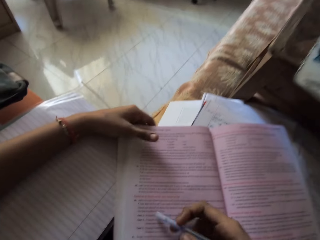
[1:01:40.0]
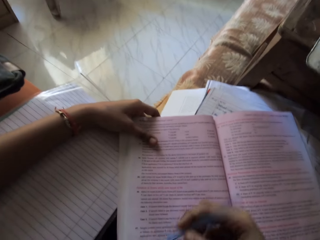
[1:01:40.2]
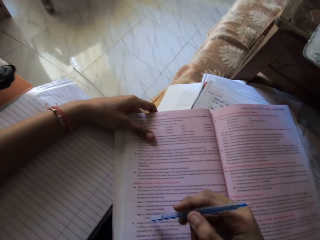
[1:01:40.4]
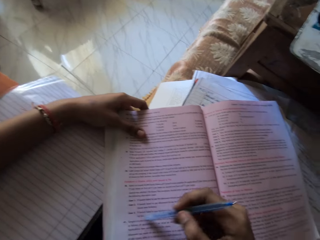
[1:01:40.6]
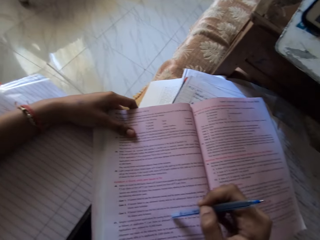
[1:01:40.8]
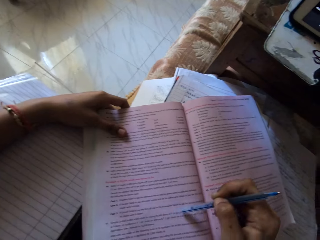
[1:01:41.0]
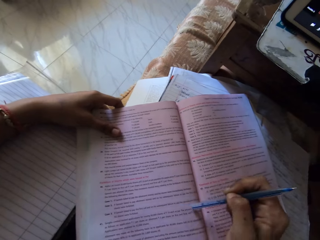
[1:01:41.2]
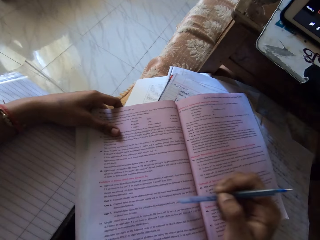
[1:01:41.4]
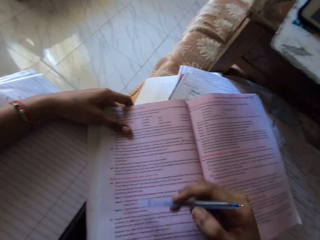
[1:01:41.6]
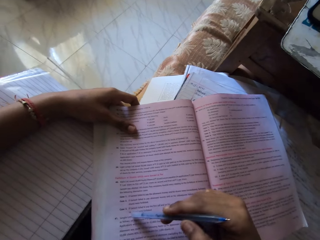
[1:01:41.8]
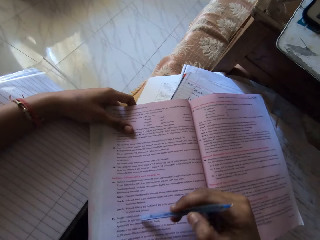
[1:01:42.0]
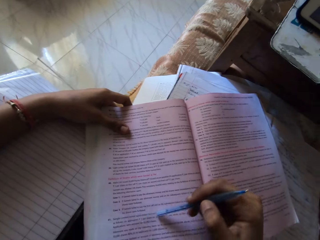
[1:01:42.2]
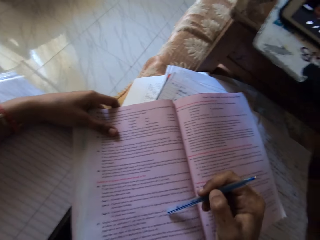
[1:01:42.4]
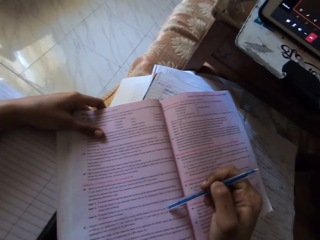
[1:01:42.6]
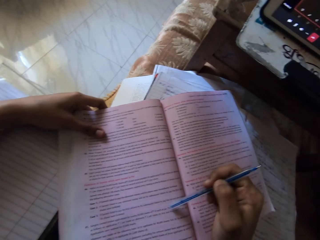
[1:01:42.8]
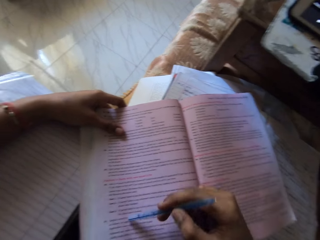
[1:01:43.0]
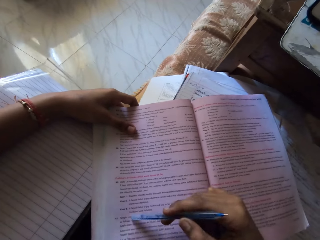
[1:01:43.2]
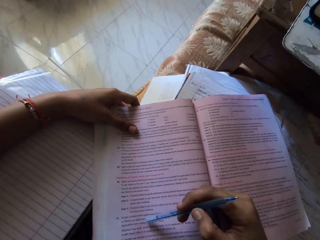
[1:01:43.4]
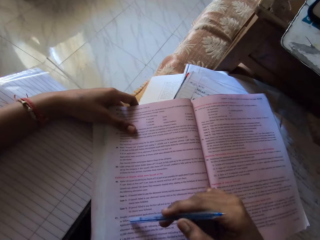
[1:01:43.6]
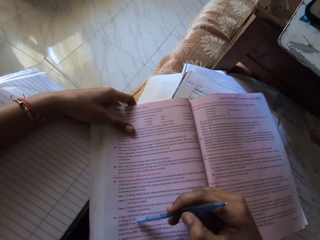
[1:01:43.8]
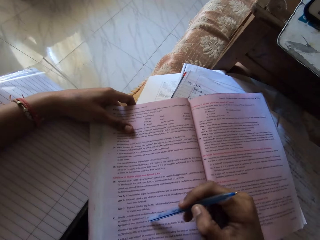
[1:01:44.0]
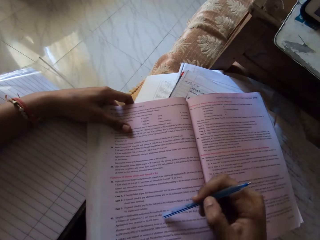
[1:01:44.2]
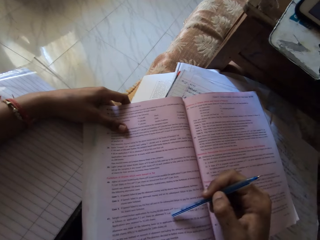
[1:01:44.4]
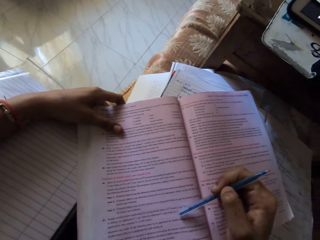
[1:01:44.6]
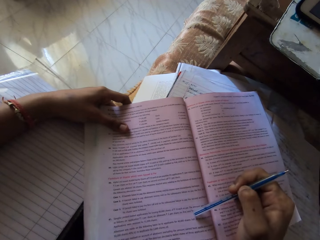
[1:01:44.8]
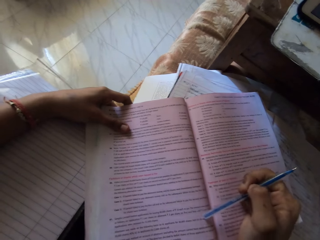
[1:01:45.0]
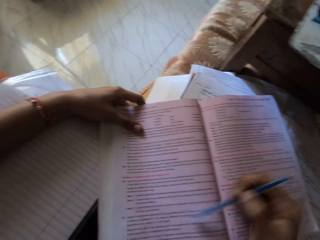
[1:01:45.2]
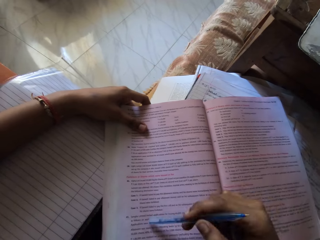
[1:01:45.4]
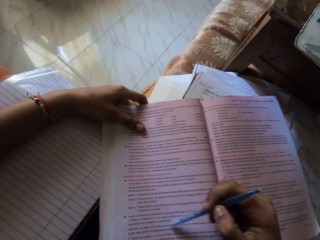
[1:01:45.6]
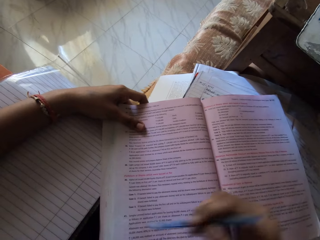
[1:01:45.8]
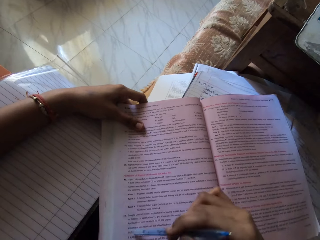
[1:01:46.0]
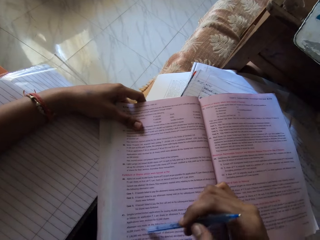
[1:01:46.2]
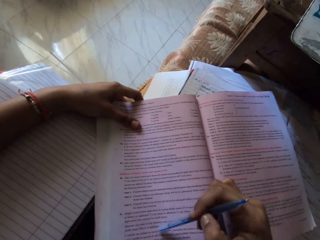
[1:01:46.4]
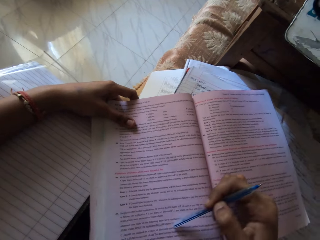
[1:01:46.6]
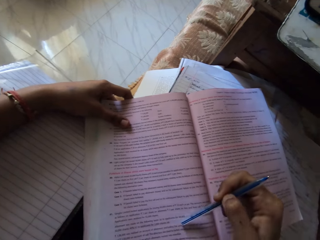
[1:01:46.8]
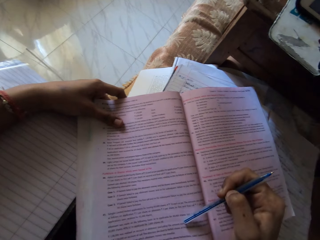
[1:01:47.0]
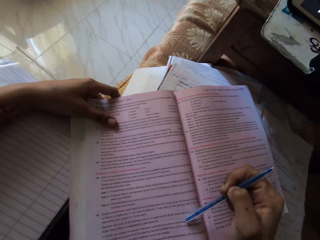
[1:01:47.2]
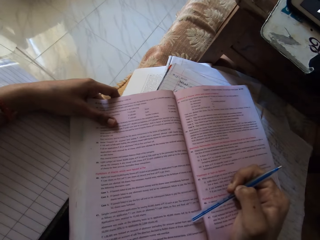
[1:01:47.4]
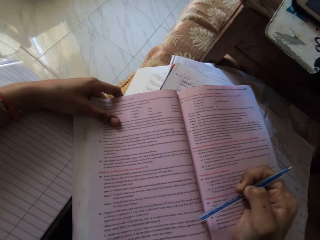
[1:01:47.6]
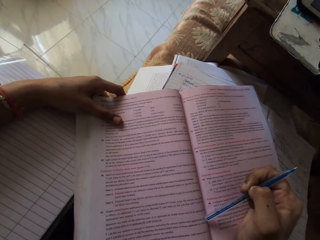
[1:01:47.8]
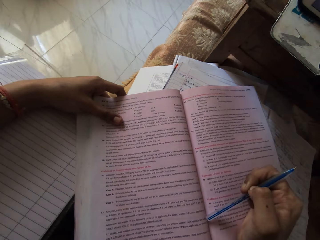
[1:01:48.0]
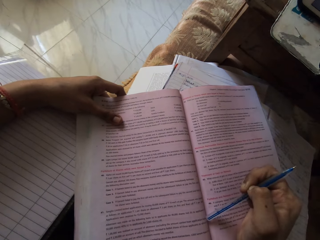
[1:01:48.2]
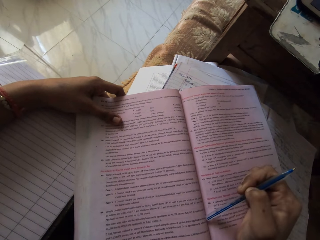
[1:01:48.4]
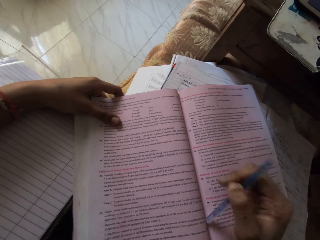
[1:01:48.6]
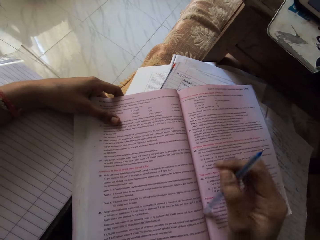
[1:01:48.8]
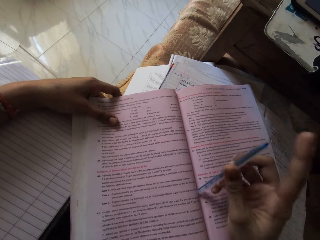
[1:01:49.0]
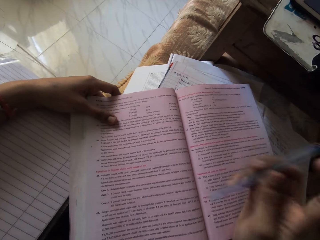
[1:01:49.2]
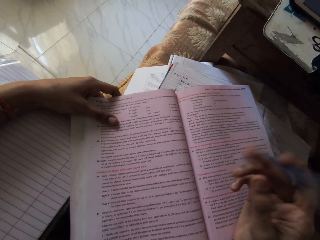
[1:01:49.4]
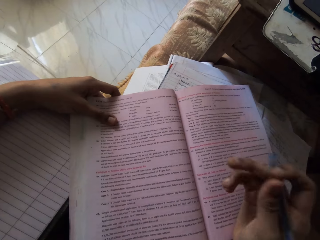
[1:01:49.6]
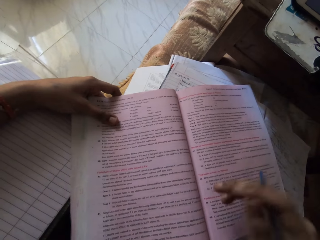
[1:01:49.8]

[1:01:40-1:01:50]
The camera wearer reads the book.

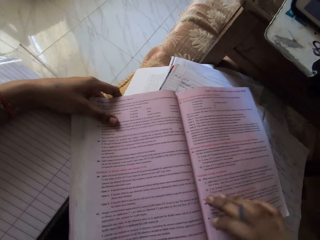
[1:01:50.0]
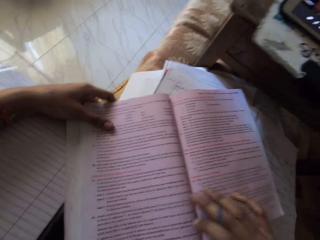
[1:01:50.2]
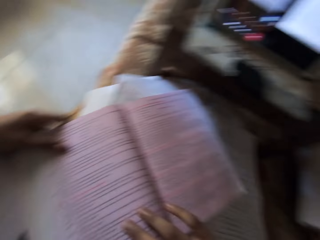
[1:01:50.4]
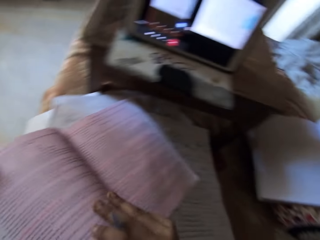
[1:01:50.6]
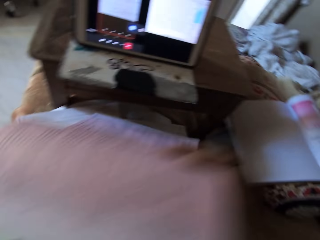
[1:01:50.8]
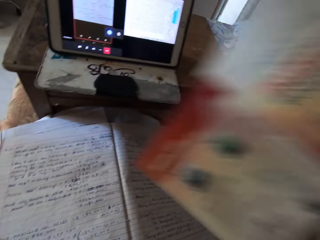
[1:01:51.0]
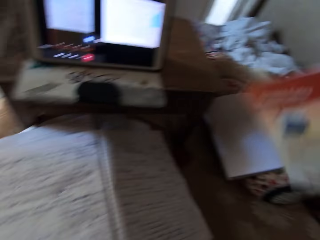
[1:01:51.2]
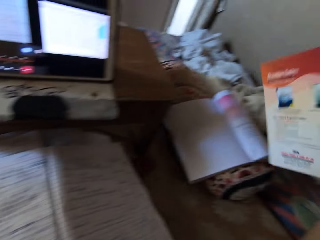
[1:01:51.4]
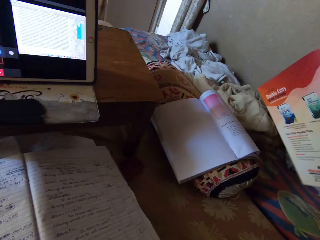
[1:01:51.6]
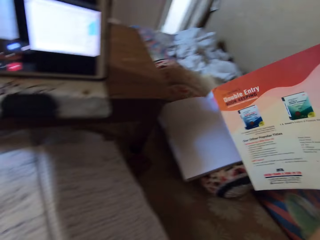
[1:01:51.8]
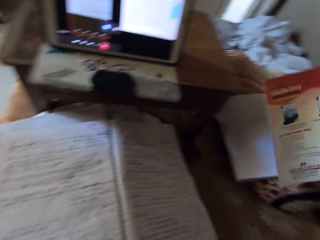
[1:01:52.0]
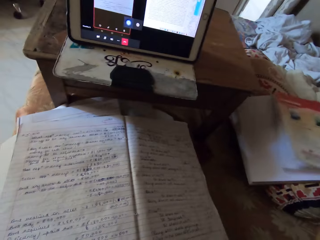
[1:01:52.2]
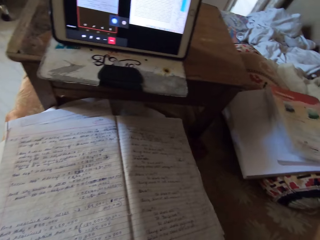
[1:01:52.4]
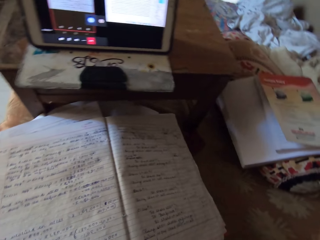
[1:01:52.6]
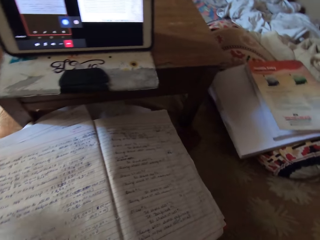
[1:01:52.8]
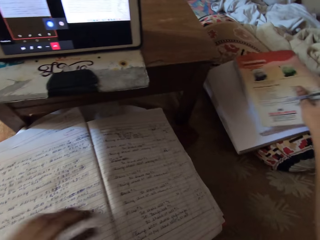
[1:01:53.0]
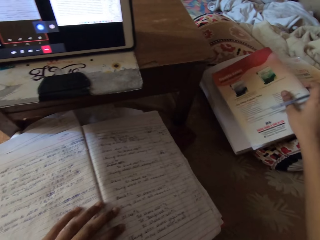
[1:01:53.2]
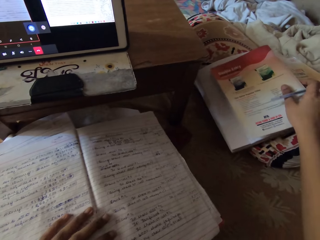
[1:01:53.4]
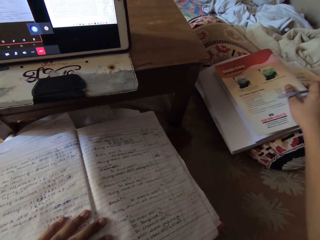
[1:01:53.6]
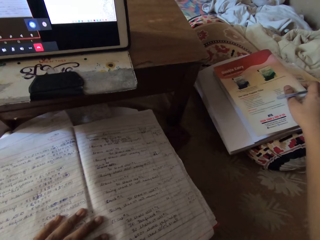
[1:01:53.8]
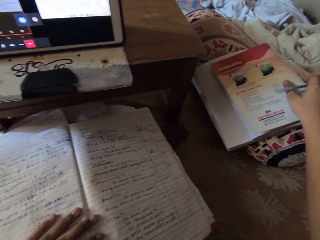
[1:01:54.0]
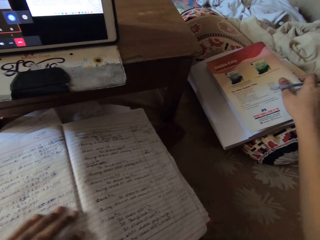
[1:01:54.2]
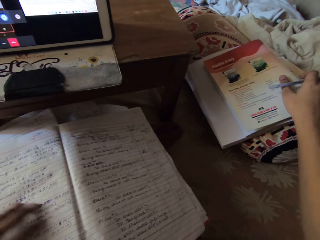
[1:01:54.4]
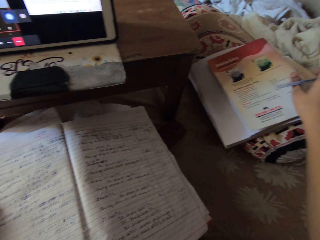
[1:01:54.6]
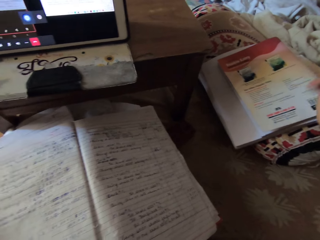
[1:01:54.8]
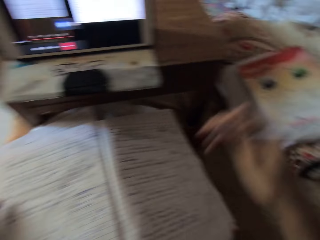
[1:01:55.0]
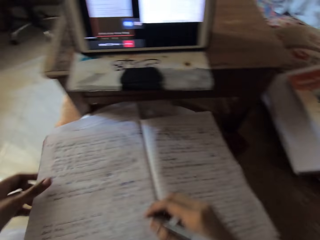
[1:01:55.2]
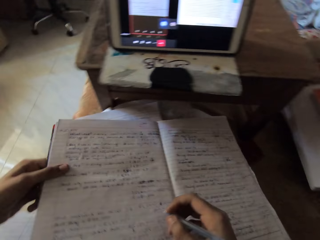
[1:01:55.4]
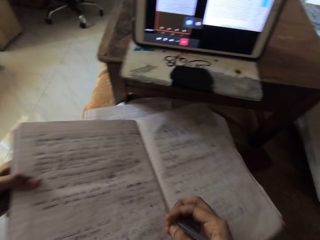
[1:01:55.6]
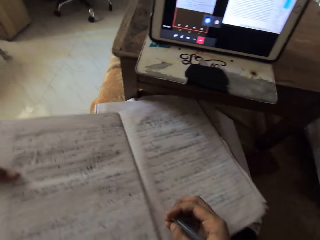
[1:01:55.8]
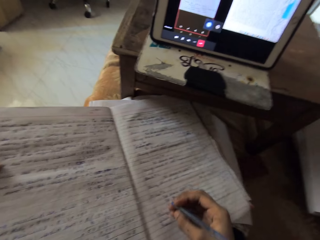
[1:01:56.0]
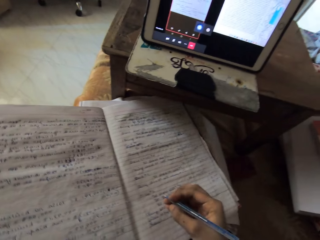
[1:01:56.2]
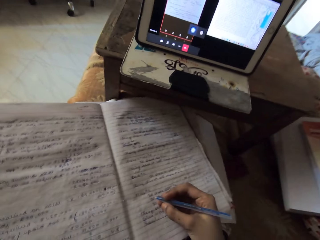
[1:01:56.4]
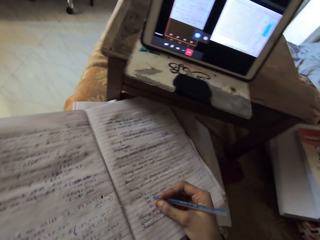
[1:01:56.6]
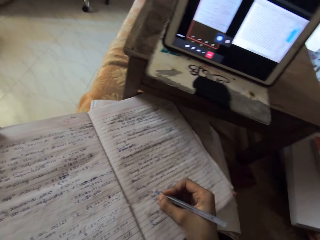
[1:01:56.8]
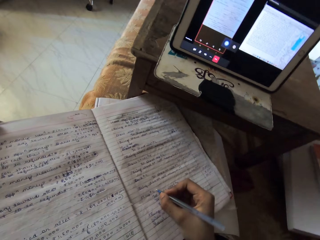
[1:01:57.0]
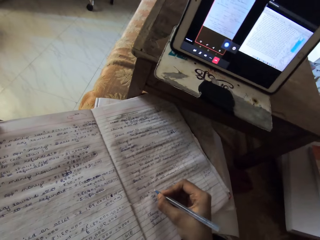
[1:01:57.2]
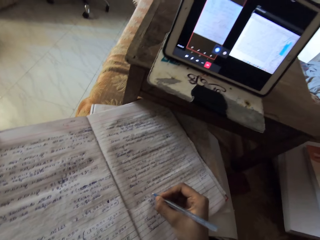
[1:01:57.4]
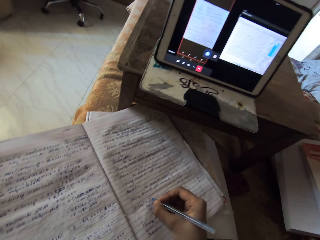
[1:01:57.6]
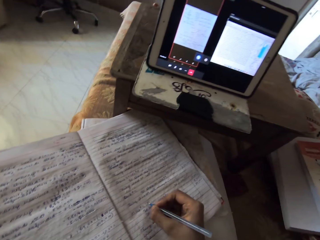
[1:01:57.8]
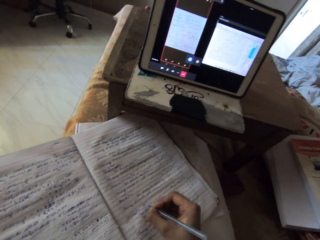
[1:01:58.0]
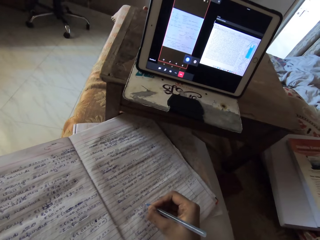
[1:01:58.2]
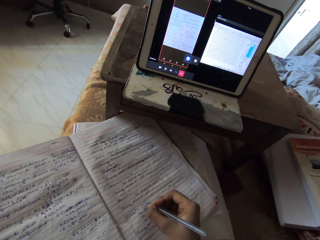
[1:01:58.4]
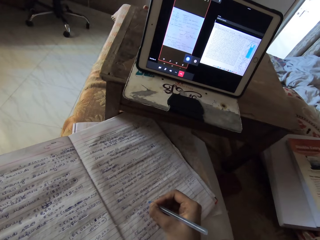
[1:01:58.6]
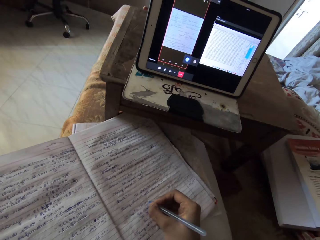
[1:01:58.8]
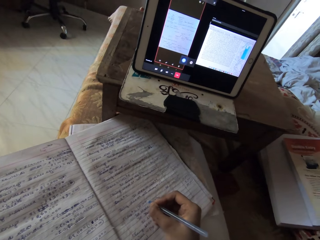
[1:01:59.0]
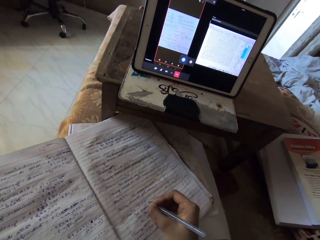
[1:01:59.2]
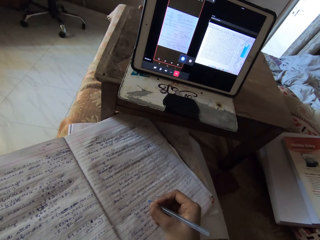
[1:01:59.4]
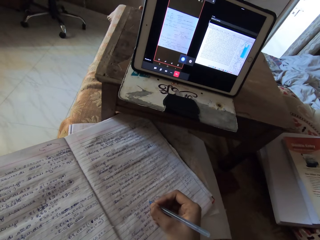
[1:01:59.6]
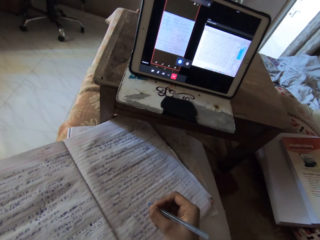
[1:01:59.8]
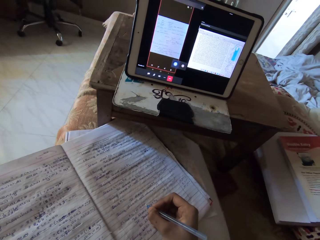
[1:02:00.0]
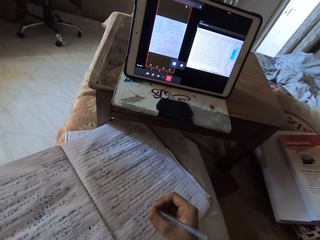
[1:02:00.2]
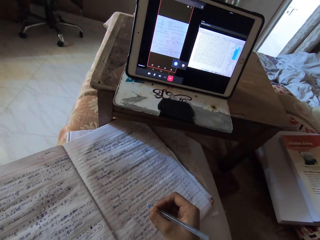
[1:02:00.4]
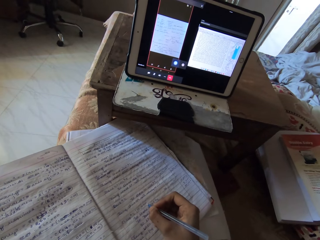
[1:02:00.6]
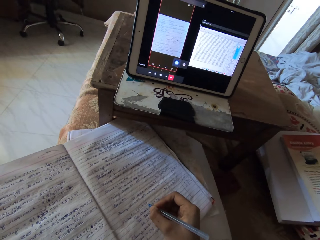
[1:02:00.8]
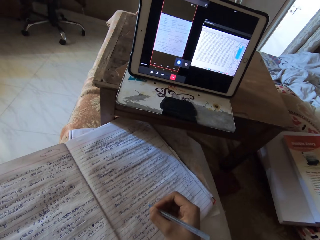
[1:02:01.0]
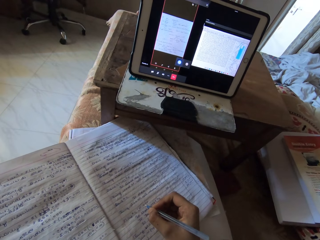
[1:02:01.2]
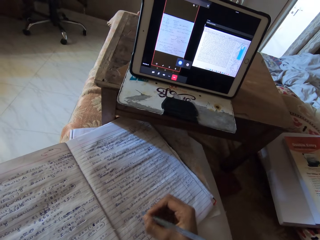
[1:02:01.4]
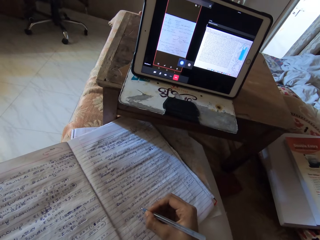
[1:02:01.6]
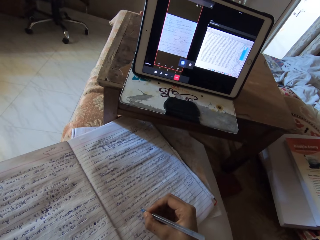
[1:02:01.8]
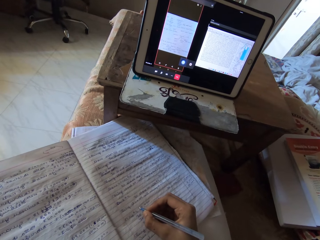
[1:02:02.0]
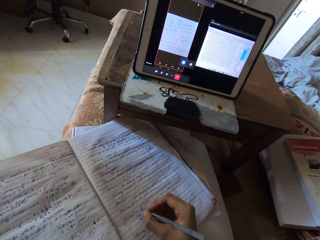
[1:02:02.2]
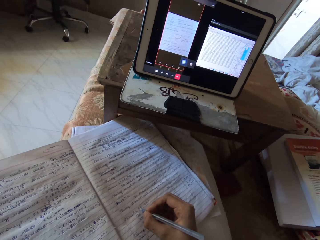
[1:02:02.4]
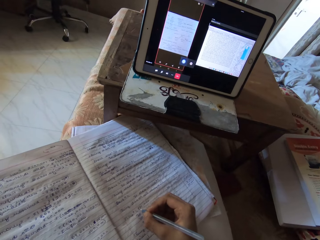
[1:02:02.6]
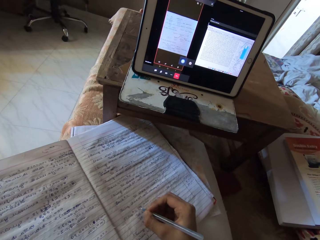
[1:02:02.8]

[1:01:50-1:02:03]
The camera wearer takes the book. They drop the book on a textbook. They move a book. They write on the notebook.
